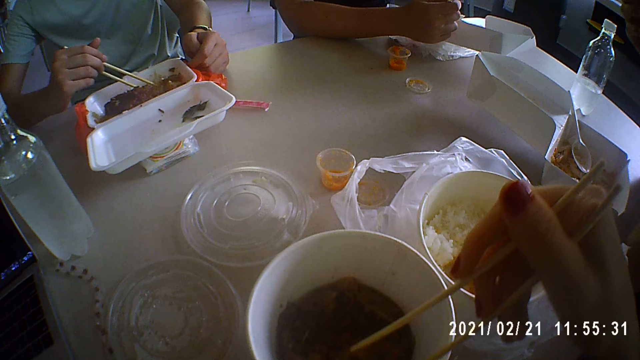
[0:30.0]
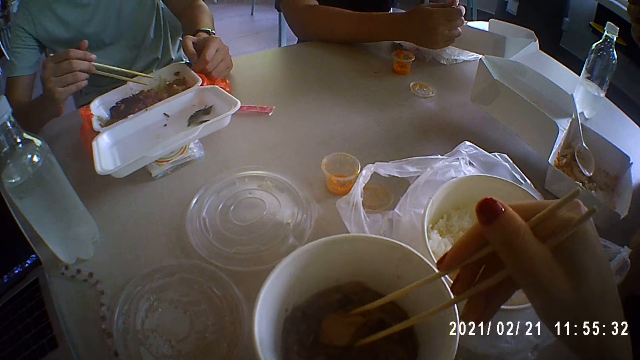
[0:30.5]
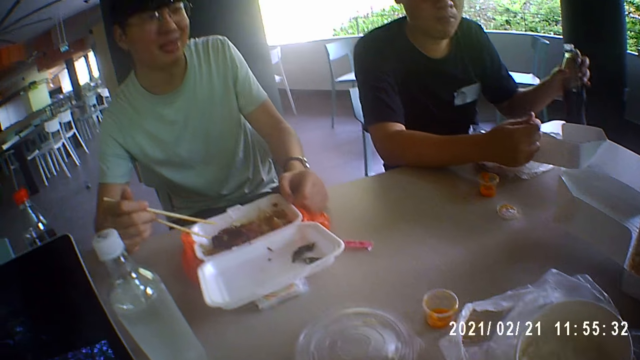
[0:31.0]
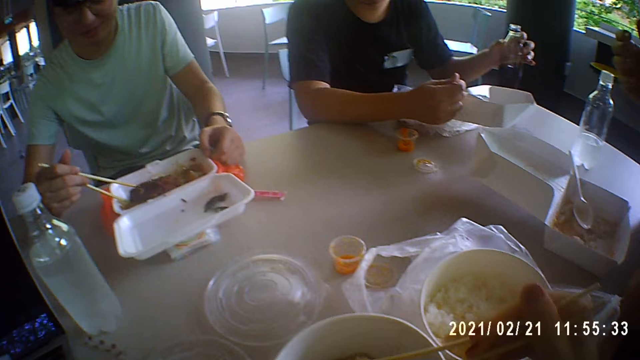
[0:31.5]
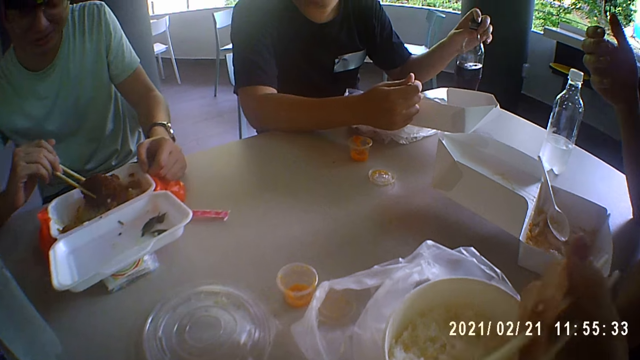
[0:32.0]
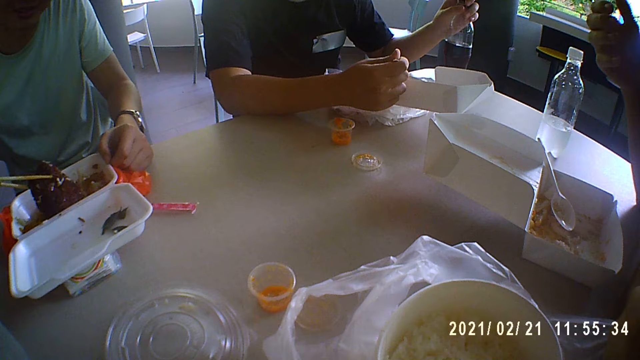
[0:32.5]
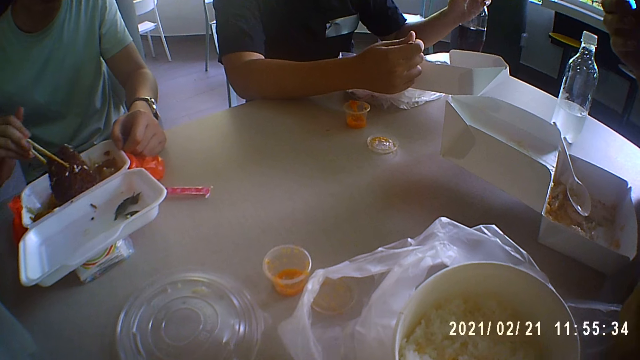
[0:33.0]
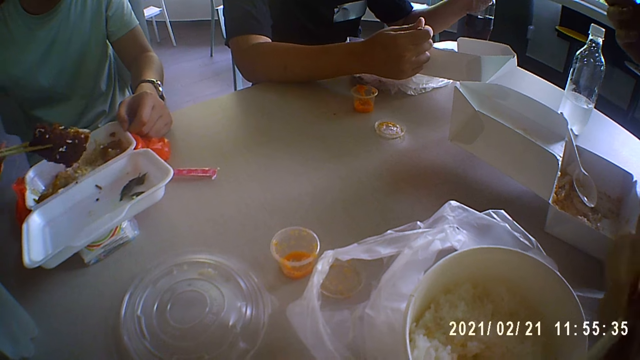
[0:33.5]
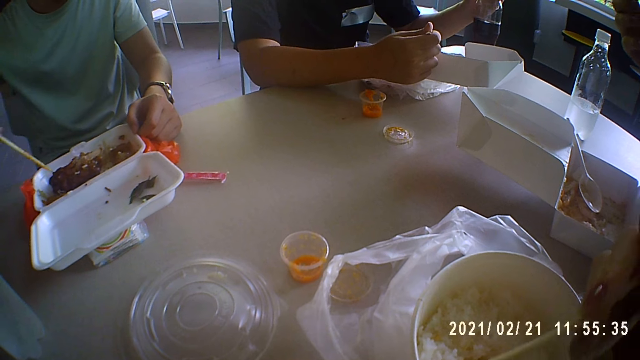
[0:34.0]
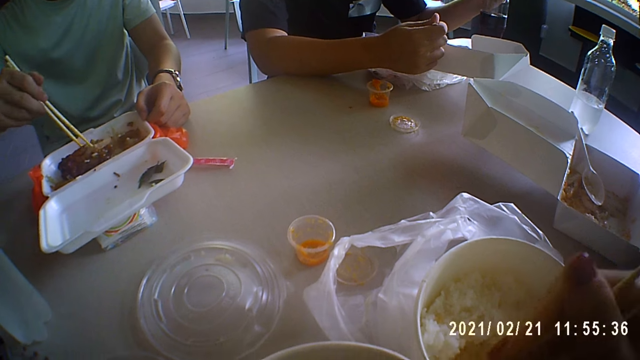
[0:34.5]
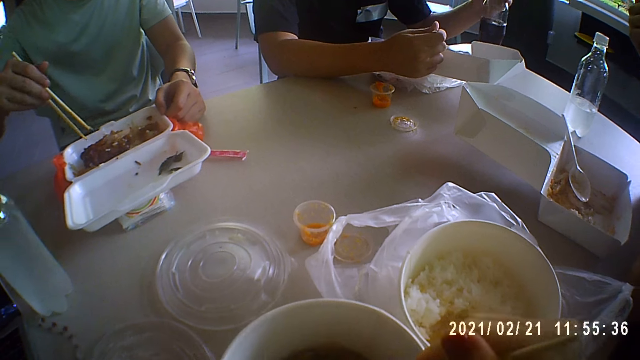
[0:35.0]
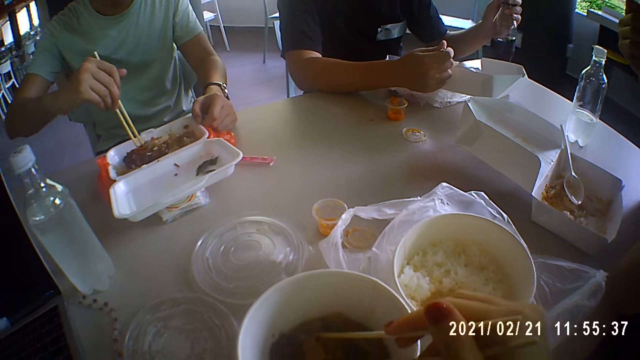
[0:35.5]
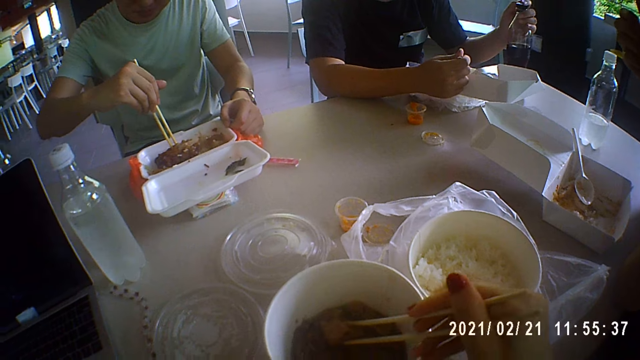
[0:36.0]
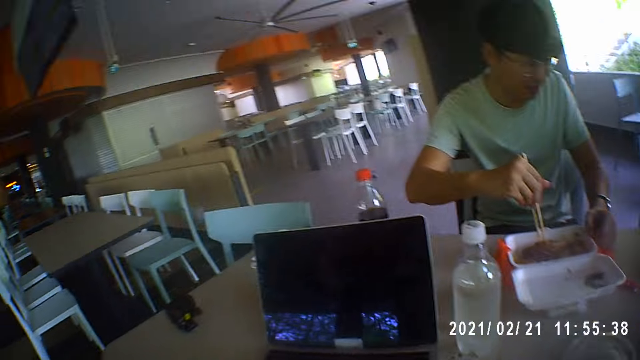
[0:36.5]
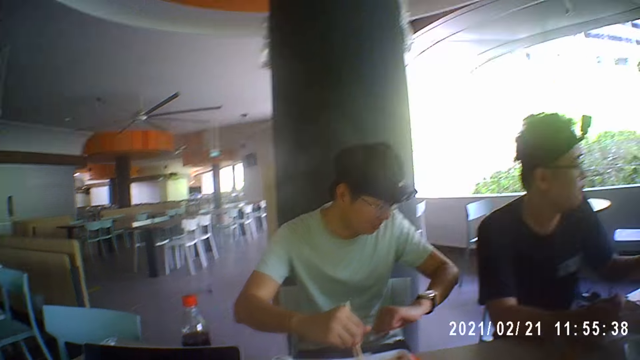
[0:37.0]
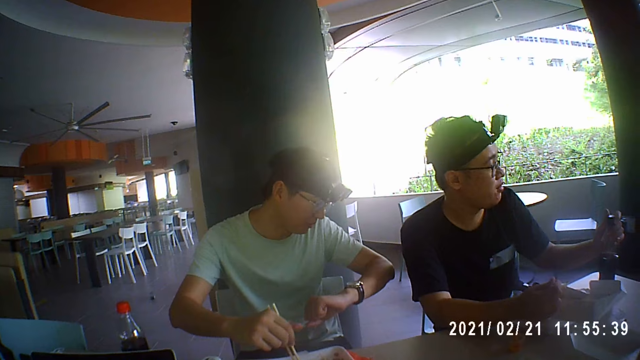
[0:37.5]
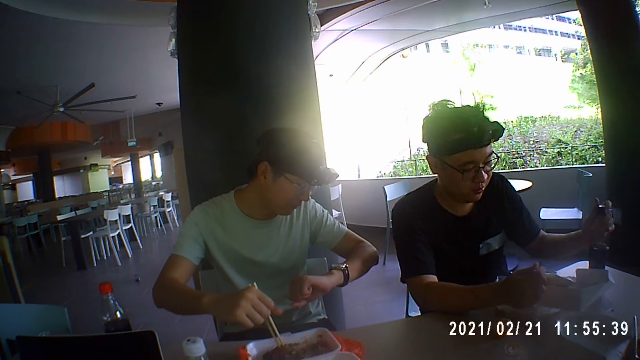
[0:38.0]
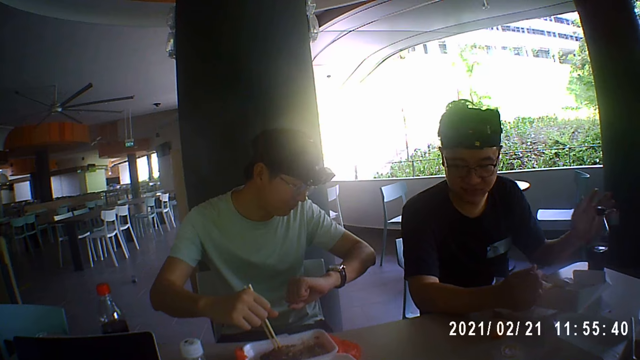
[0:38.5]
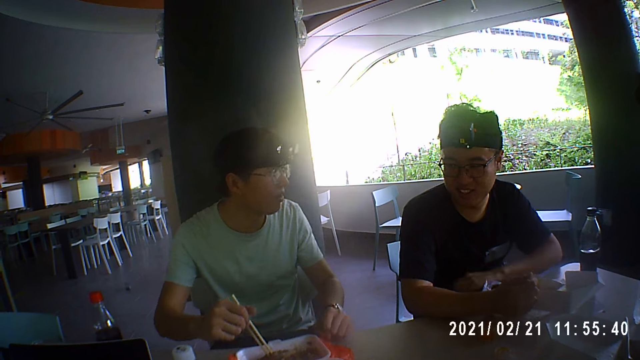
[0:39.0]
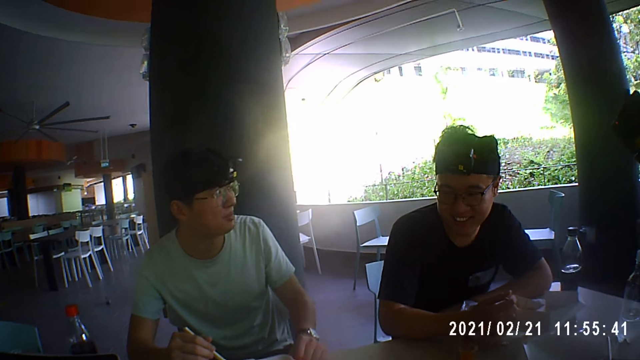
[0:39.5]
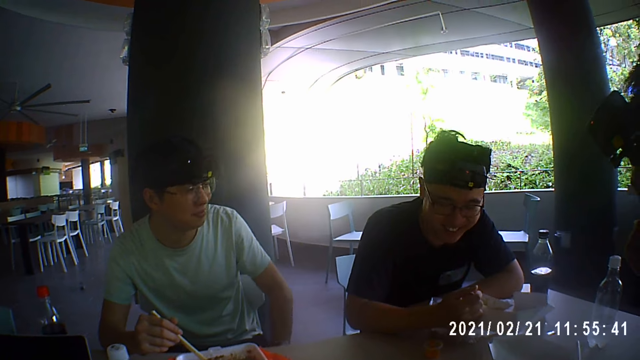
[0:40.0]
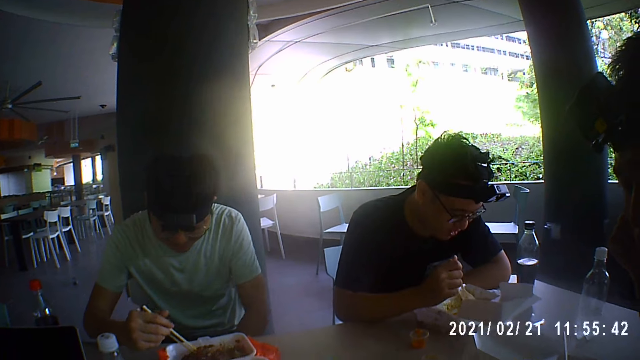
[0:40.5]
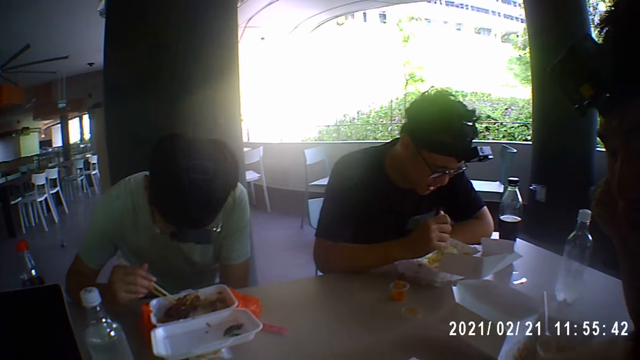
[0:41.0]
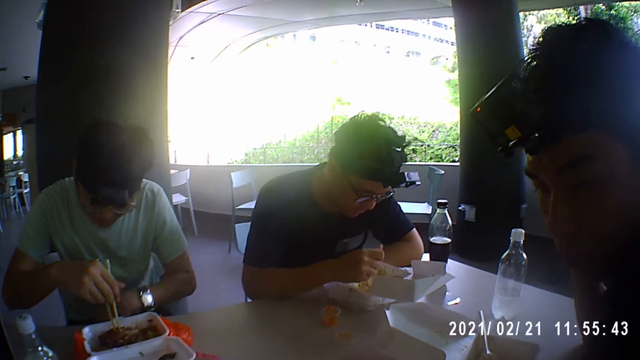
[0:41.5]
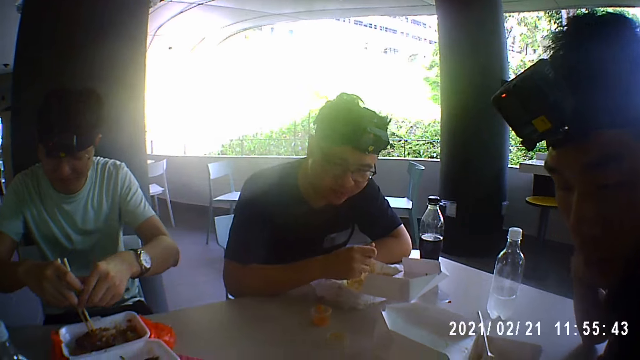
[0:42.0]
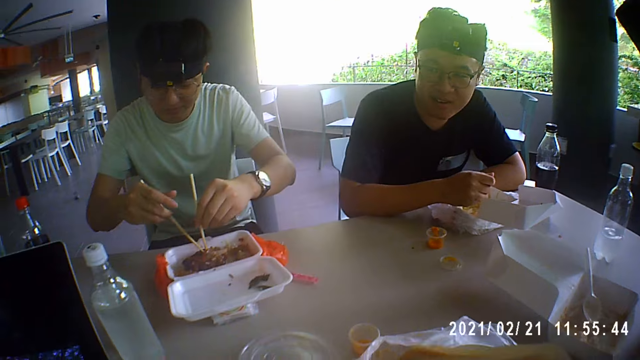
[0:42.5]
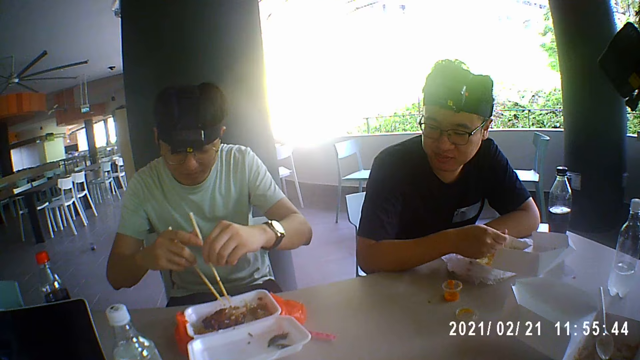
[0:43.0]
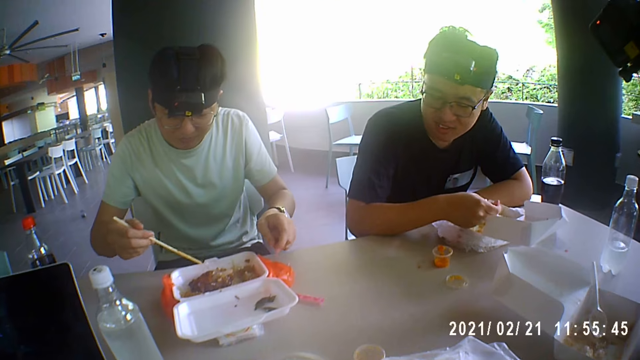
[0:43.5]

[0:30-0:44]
A man checks his wrist watch. Another man puts his hand on the table. Another man laughs as he converses with two other men and the camera wearer while eating.

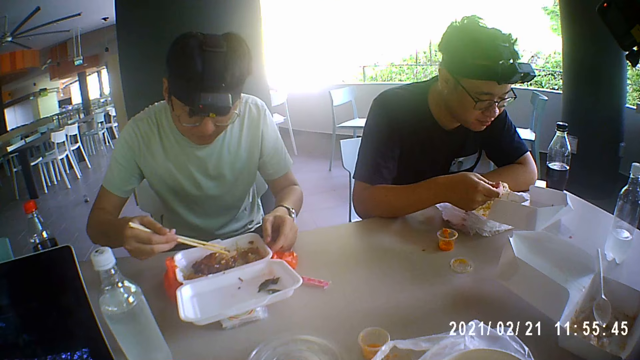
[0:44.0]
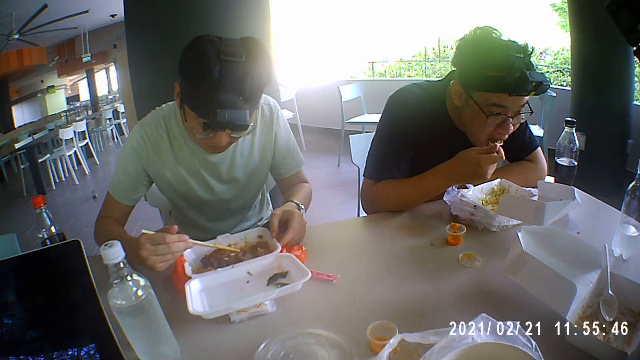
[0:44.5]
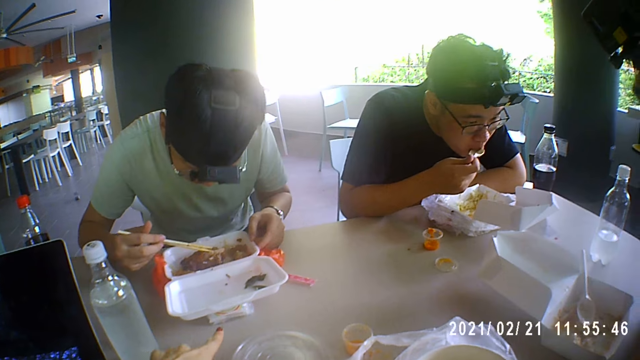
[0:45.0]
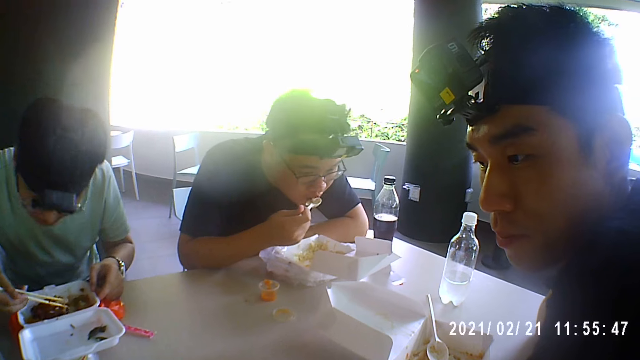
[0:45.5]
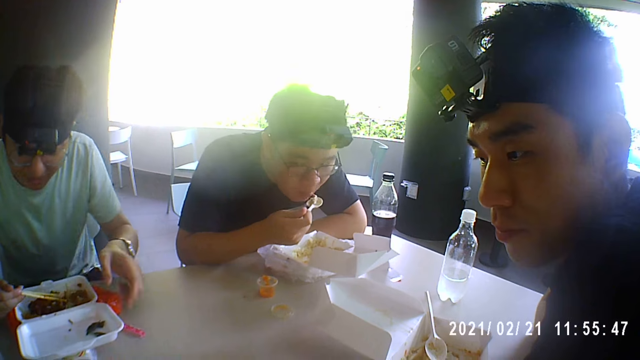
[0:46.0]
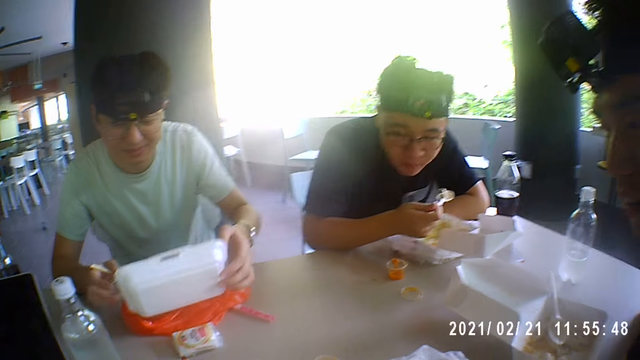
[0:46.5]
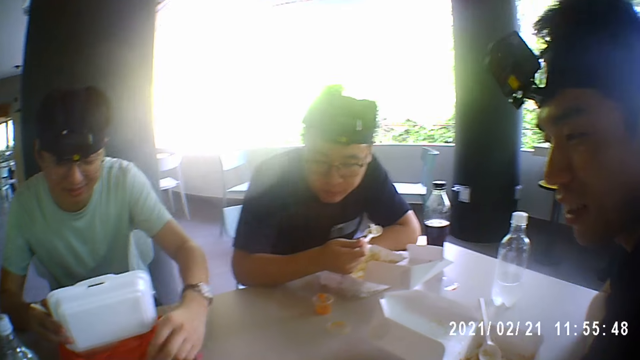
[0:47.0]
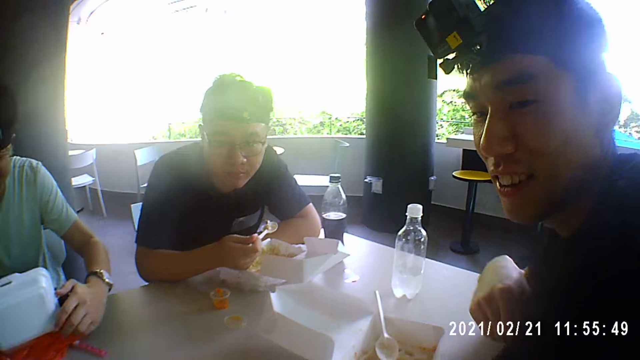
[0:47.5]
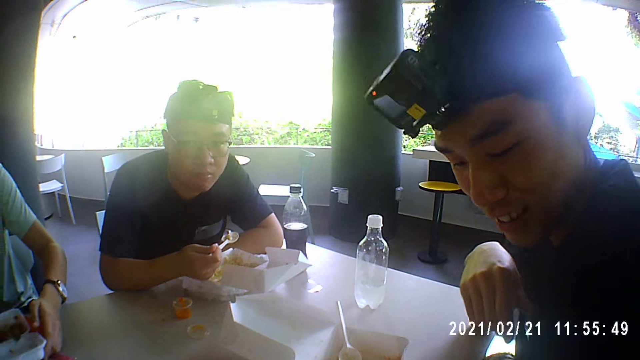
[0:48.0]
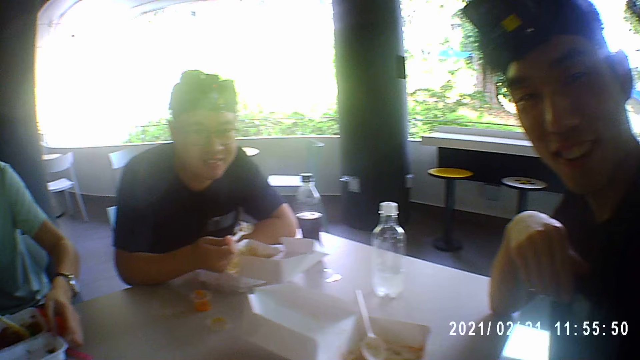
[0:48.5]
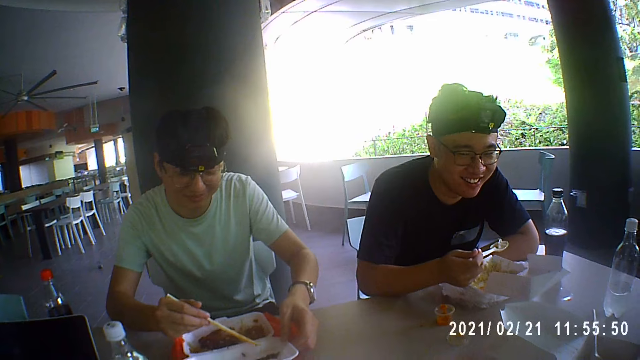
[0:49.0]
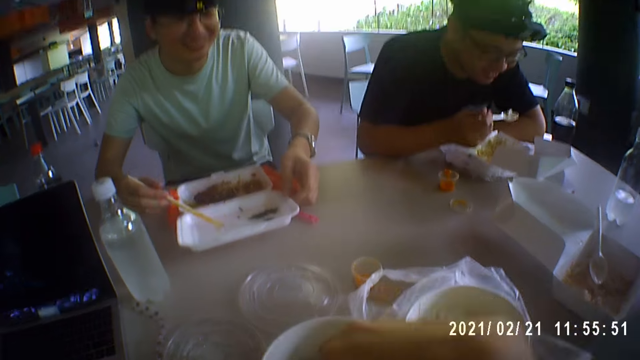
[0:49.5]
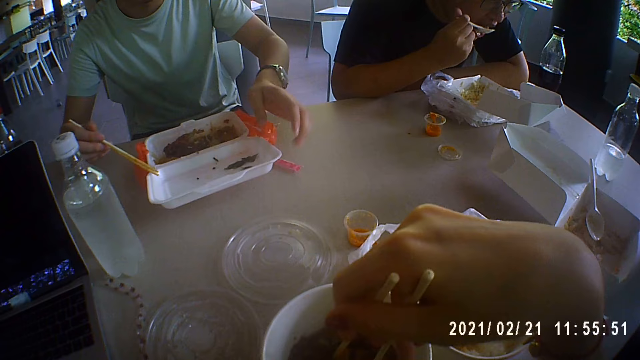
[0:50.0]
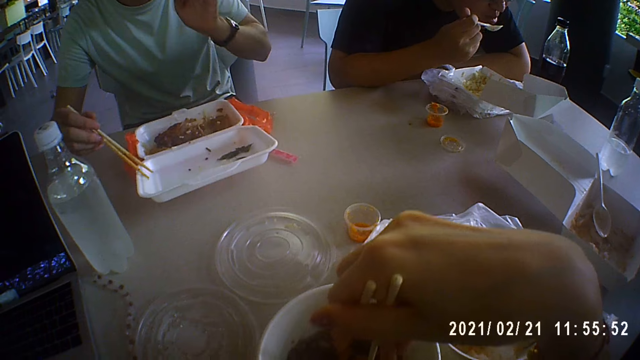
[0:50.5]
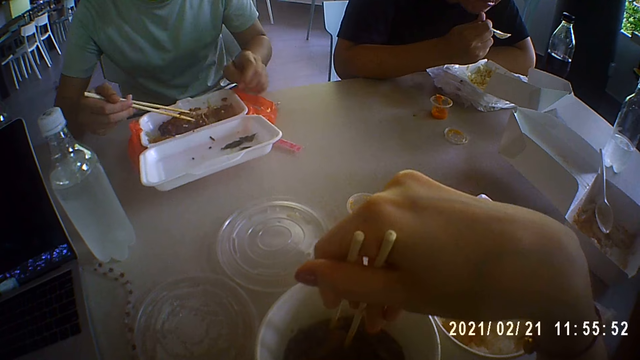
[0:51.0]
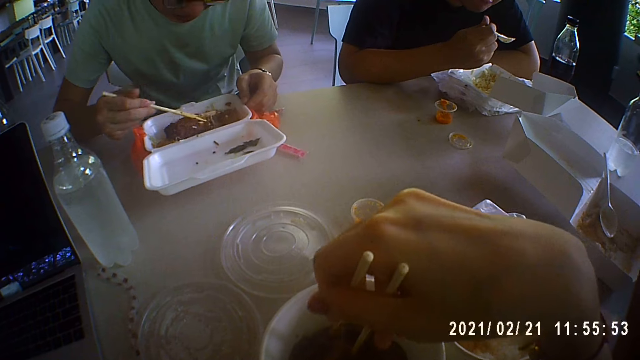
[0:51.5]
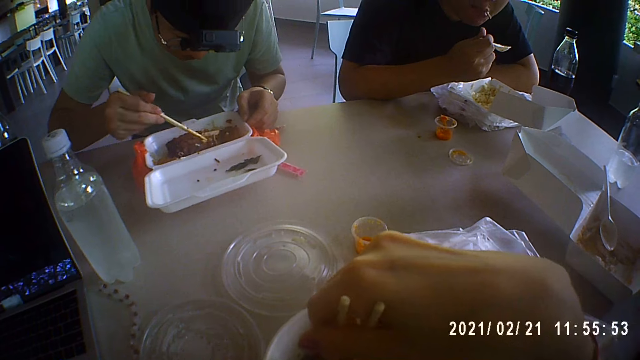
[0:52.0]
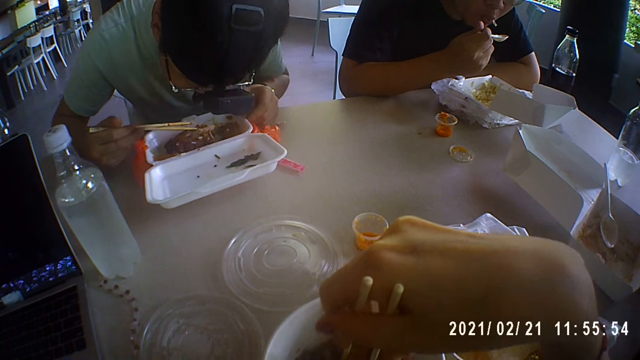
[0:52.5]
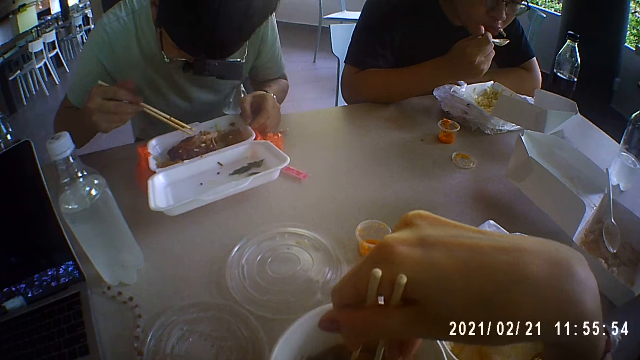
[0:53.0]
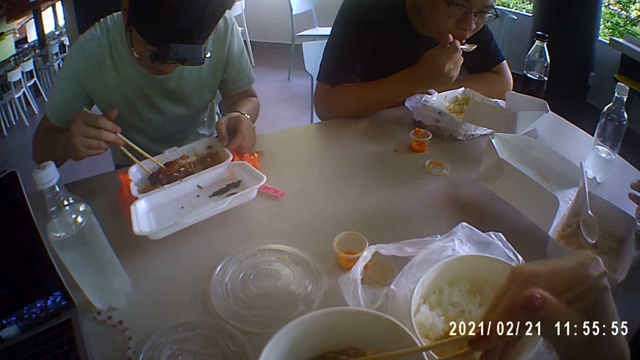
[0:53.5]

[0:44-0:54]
The camera wearer looks at a man. Another man puts his hand up and touches the container that has the food.
